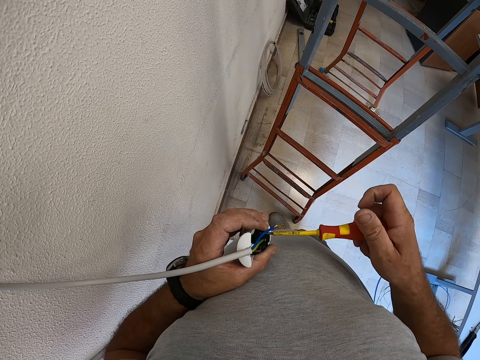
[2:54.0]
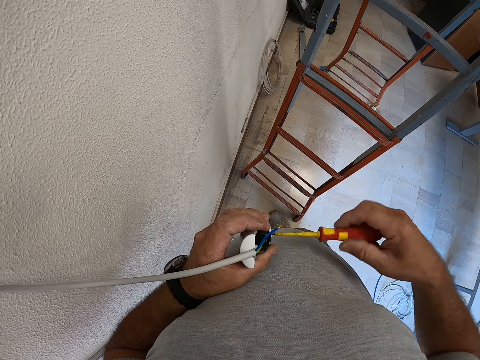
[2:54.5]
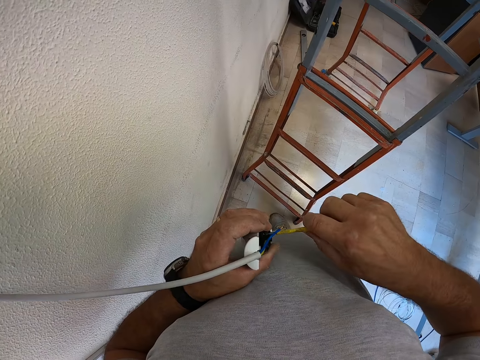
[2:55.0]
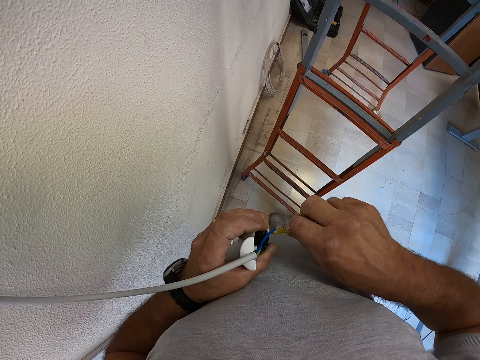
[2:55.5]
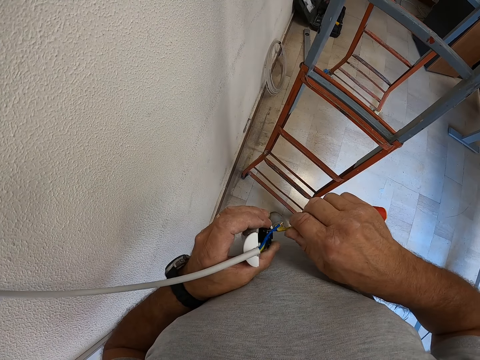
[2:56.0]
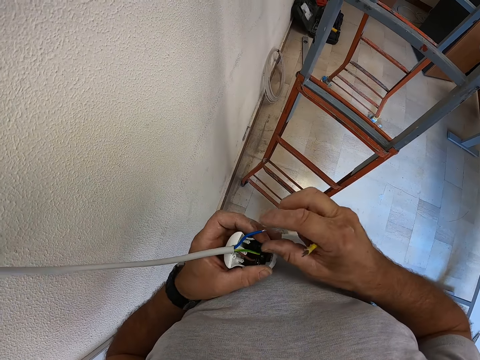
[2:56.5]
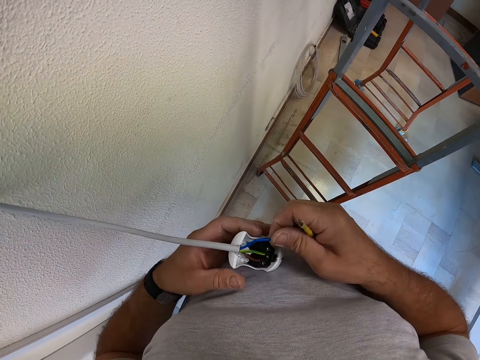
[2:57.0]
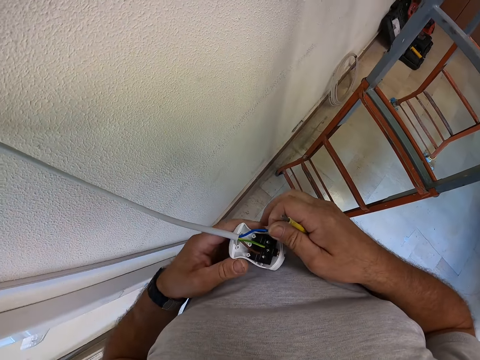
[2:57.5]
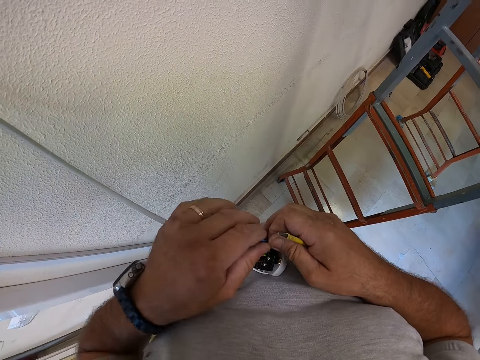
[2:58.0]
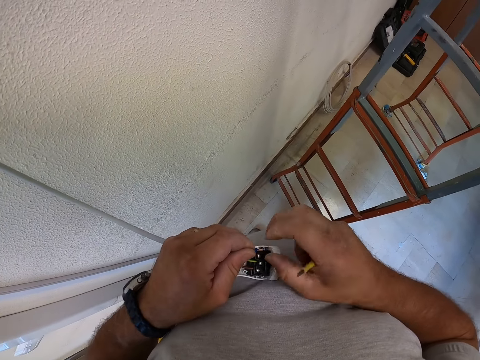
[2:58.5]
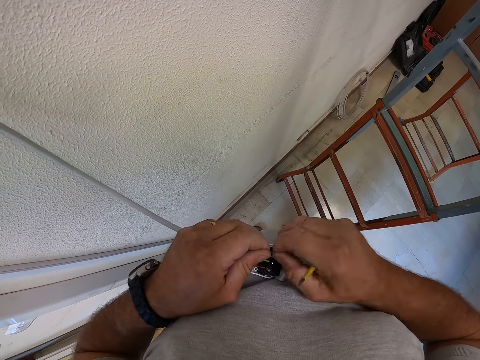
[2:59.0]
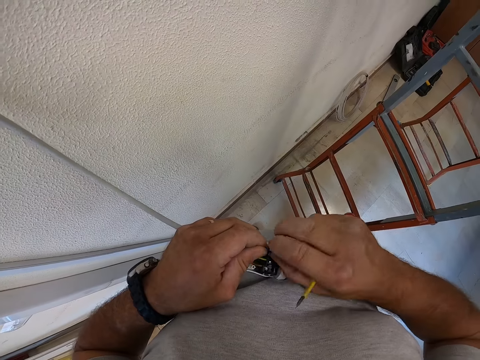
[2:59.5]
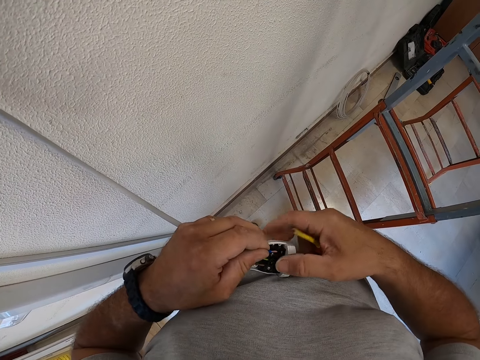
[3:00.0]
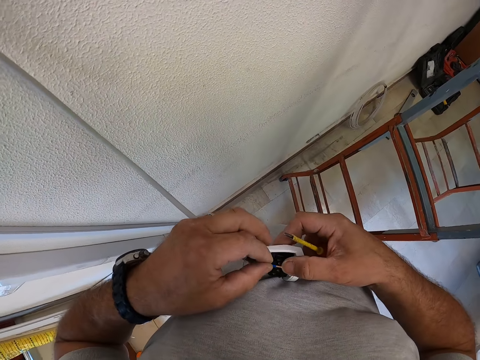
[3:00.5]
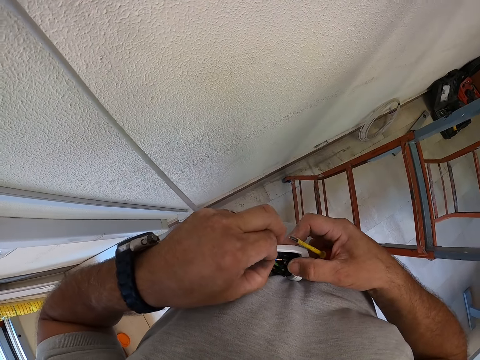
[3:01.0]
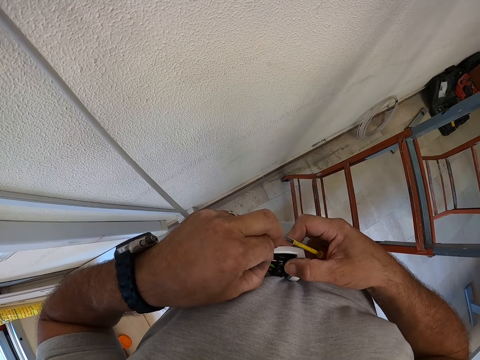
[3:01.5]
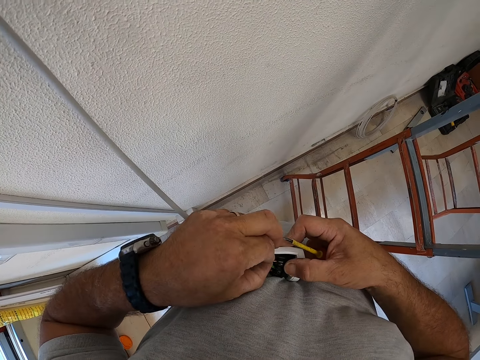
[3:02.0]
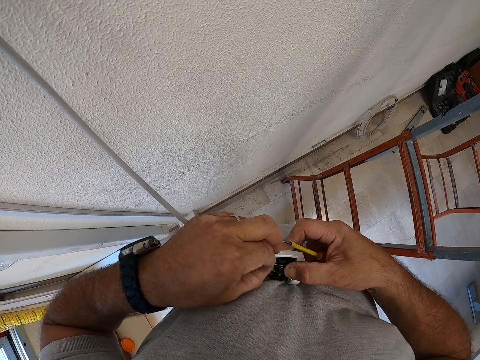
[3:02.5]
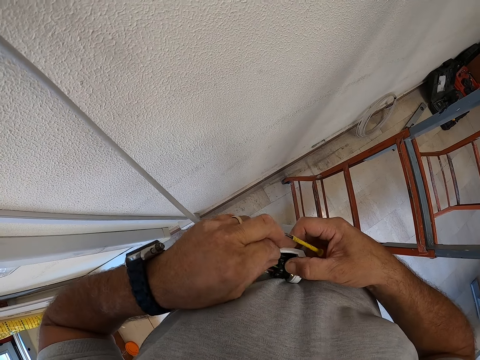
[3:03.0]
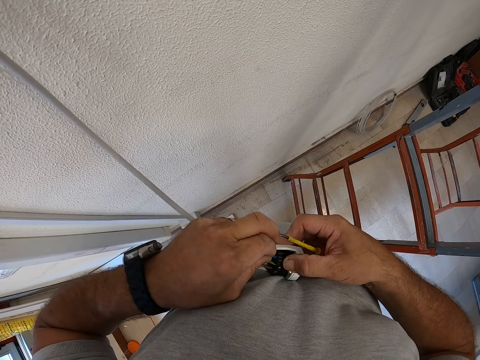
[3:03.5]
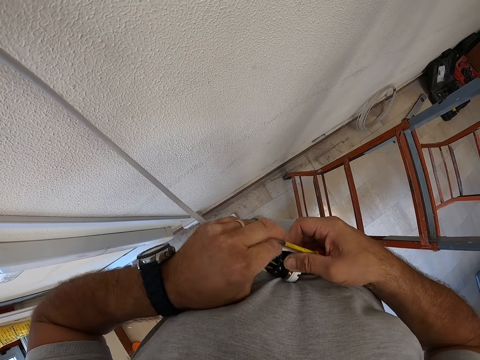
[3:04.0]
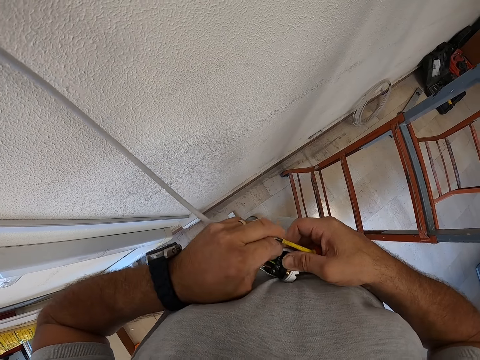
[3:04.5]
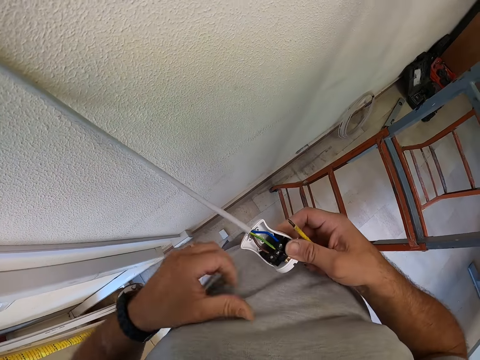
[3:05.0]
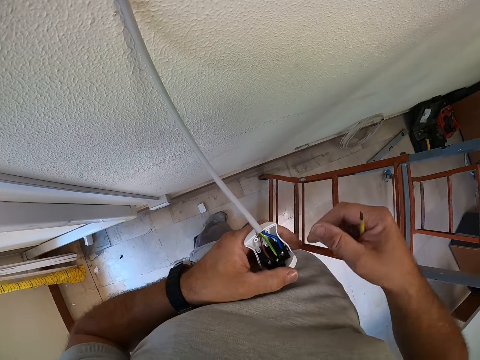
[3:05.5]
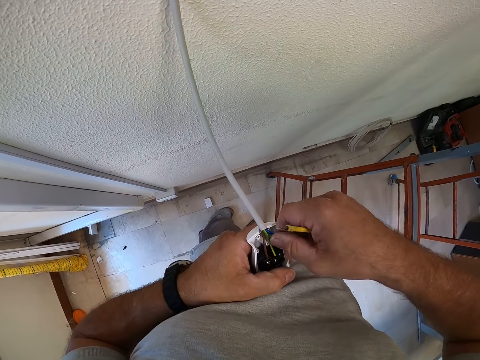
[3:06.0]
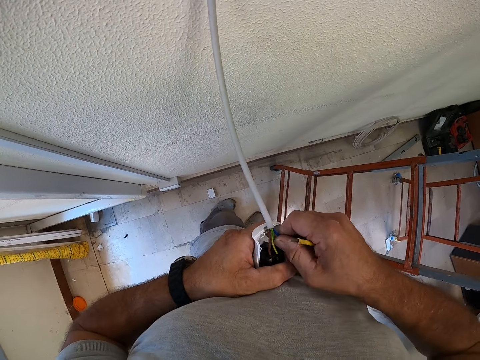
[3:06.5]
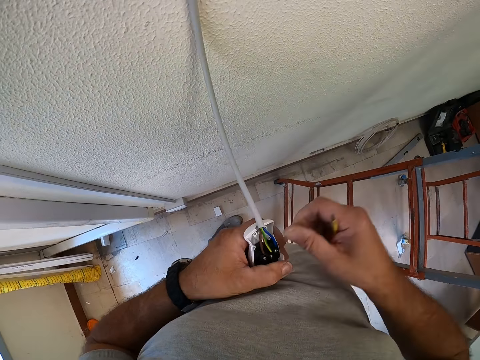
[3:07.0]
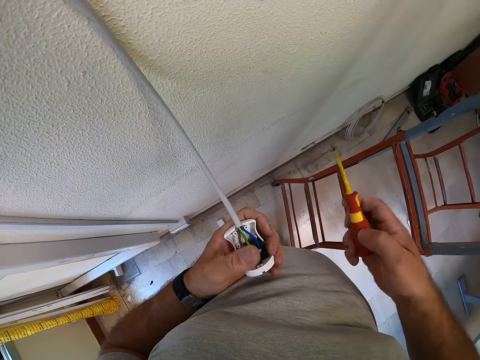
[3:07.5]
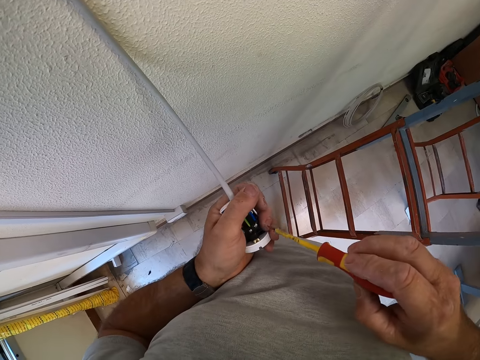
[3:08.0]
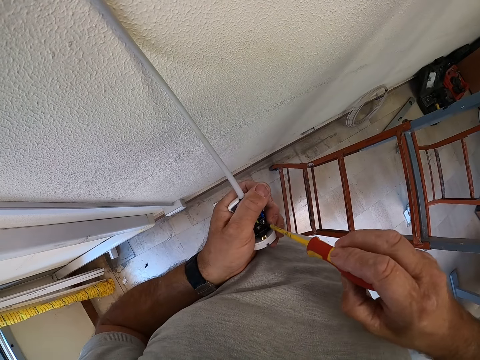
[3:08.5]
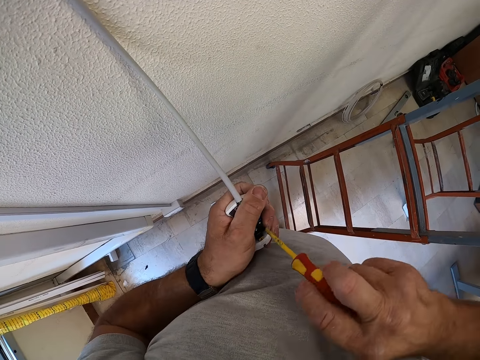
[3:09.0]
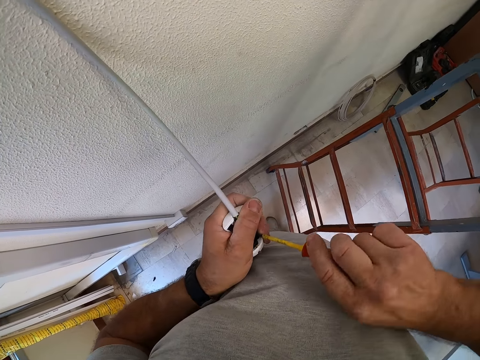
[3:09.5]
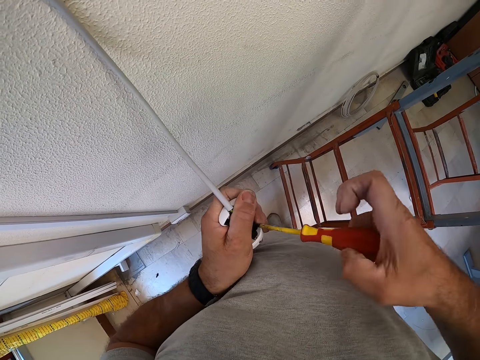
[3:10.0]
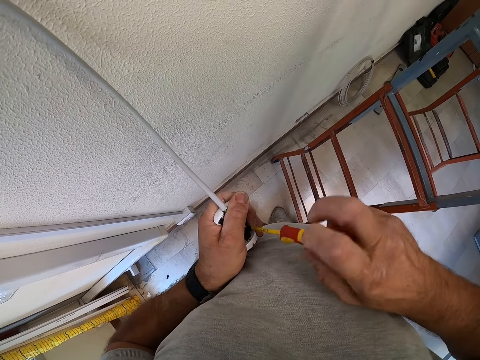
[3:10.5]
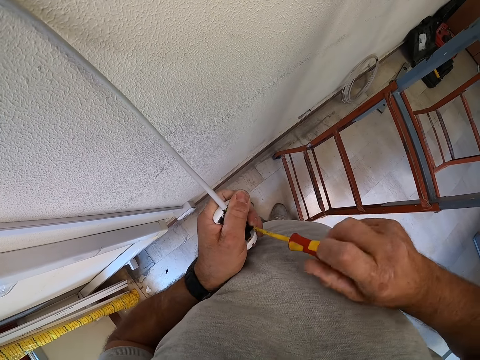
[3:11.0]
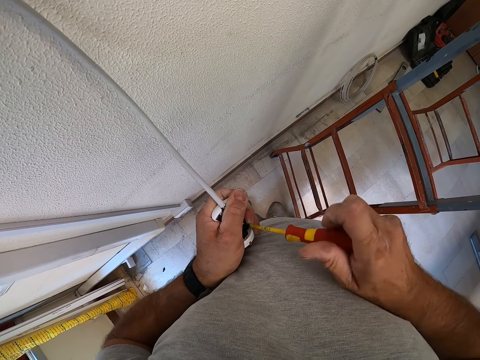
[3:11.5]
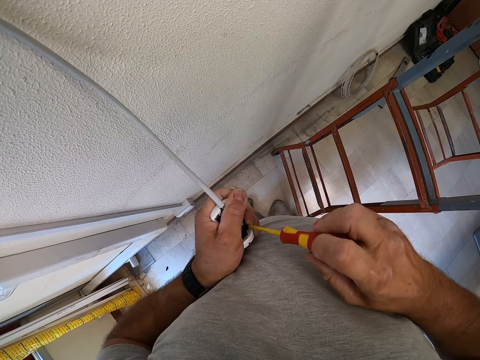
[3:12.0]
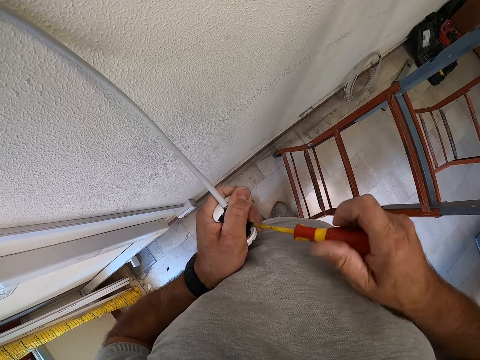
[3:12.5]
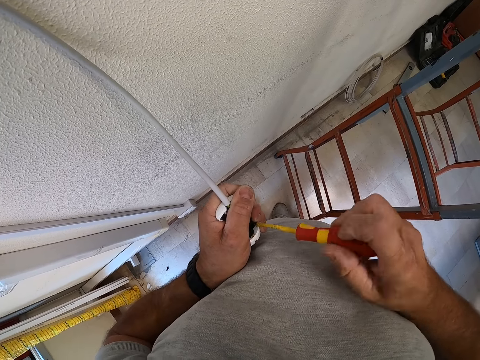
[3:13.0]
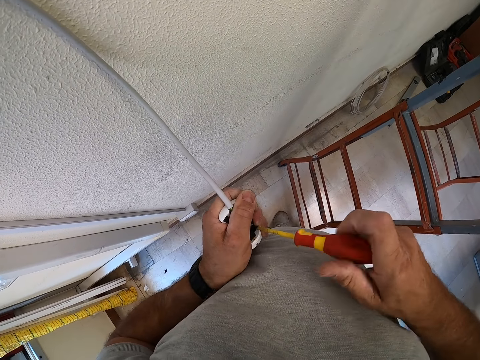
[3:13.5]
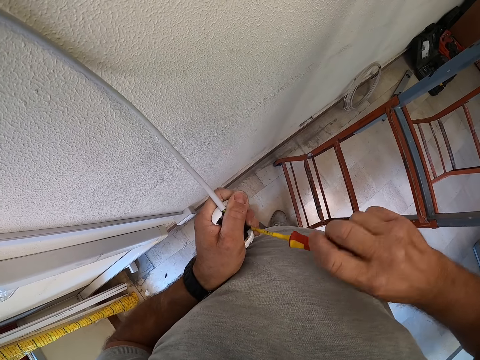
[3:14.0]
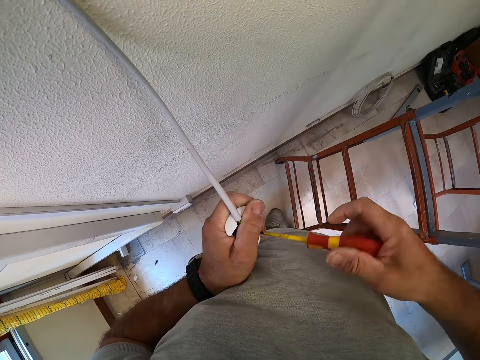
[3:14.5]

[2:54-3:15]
The camera wearer holds the wire. They fix the blue wire into a terminal in the plug. They hold the wire with the other hand and twist the wire. They hold the bulb connector with both hands. They hold the wire. They press the wire into the bulb connector. They hold the bulb connector with the other hand. They hold the wire. They hold the screwdriver. They tighten the terminal nut with the screwdriver.

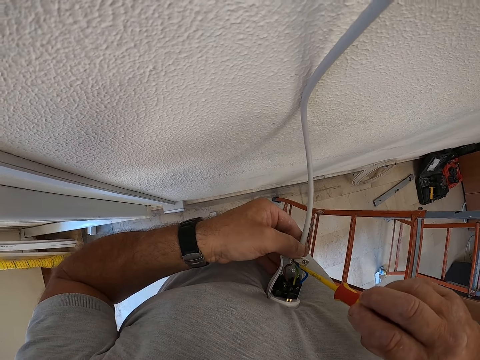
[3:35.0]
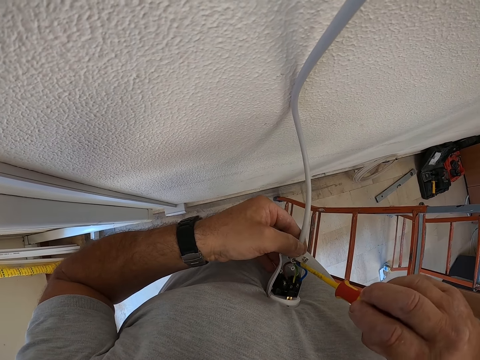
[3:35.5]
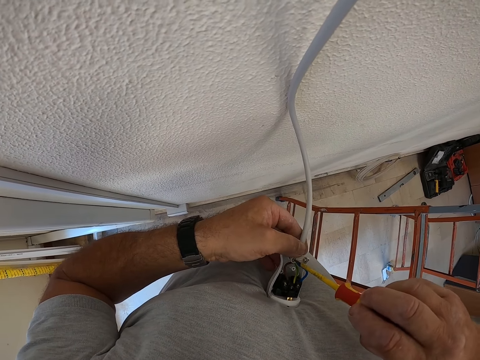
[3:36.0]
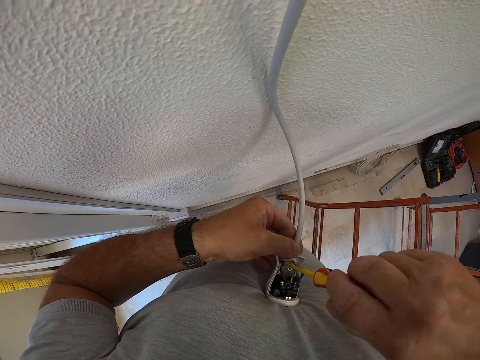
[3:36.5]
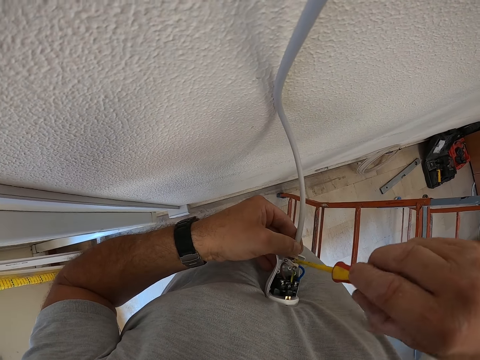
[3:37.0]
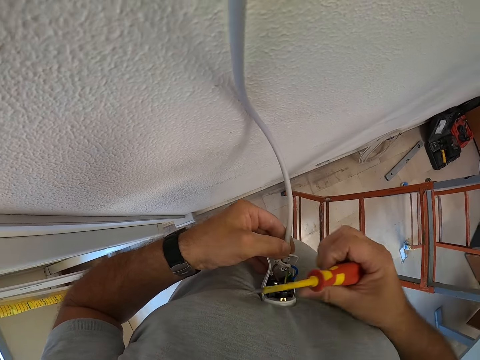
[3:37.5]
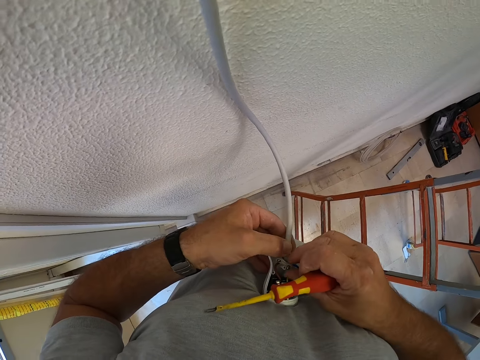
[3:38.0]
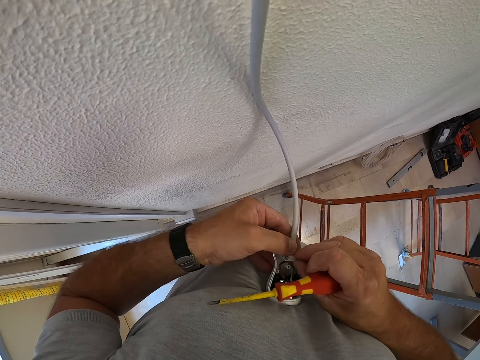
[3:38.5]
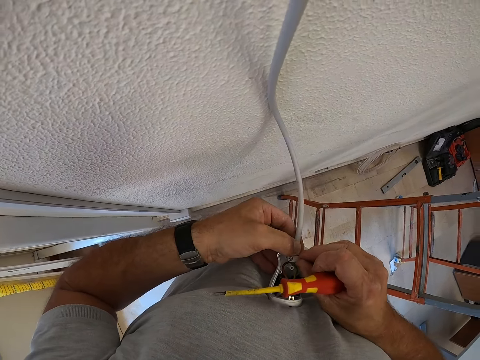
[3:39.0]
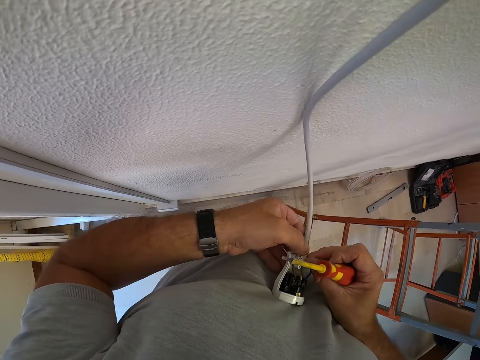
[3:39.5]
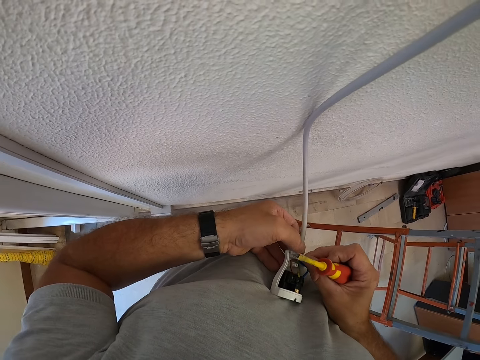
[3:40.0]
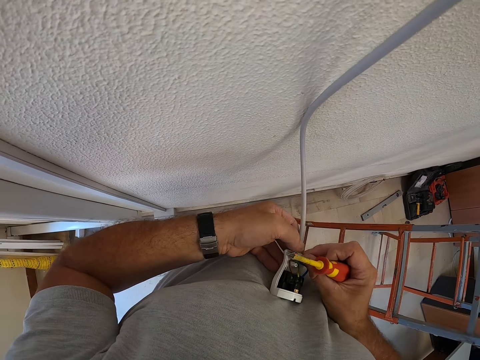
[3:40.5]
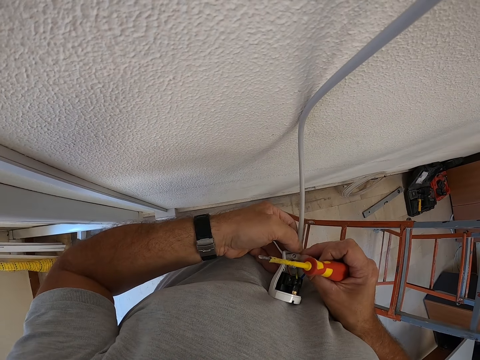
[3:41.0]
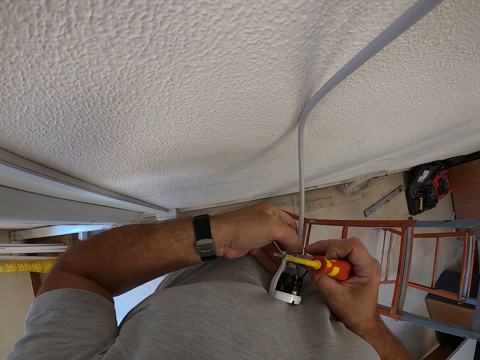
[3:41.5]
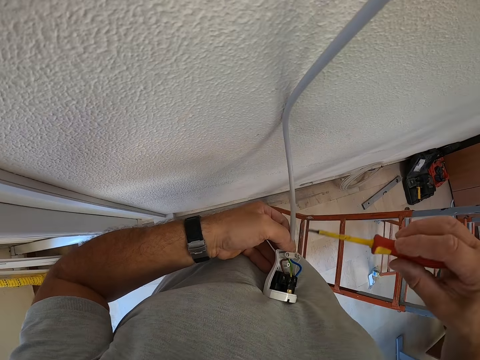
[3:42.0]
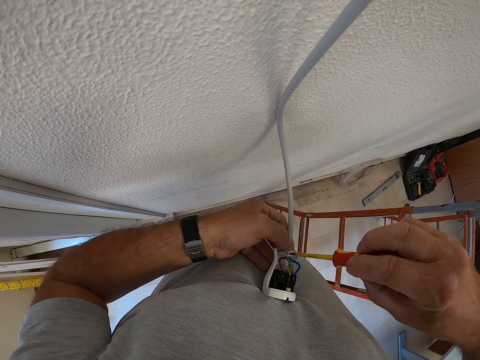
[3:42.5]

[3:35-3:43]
The camera wearer touches the screw with the screwdriver. He places the cable grip in the plug properly with his hand. He holds the cable grip firmly on the bulb connector.
